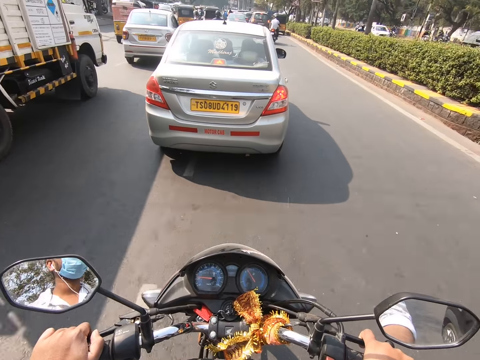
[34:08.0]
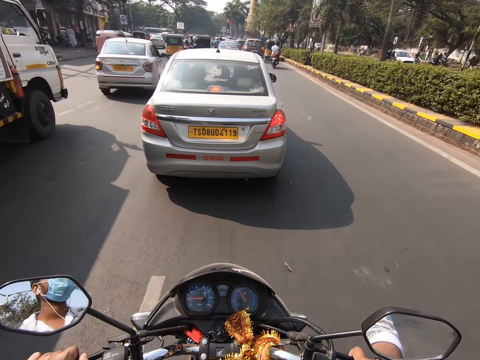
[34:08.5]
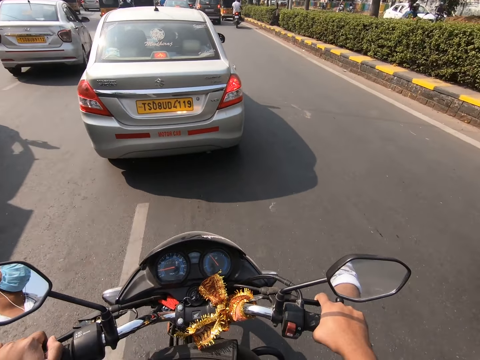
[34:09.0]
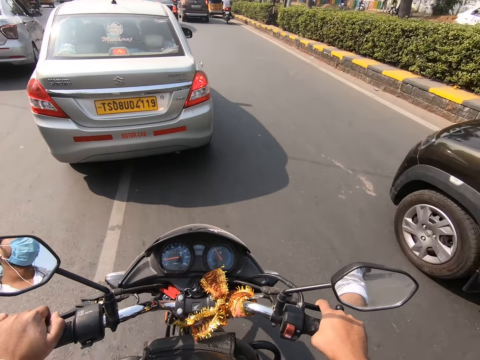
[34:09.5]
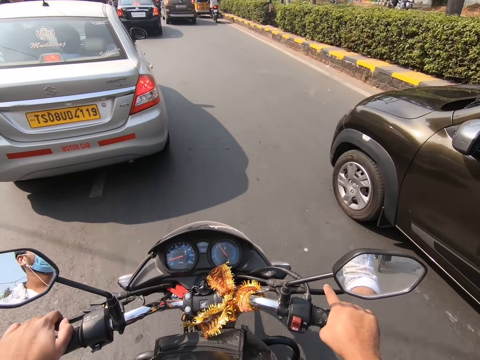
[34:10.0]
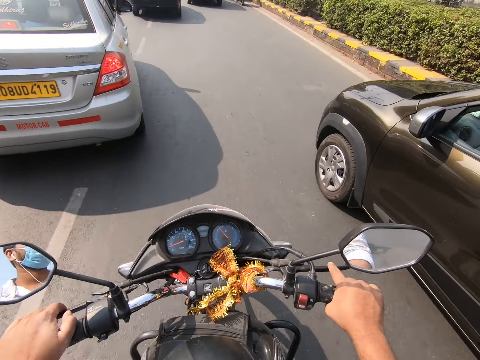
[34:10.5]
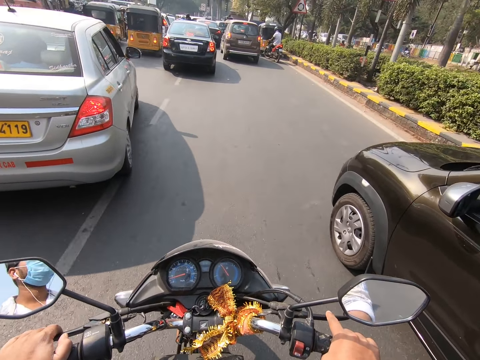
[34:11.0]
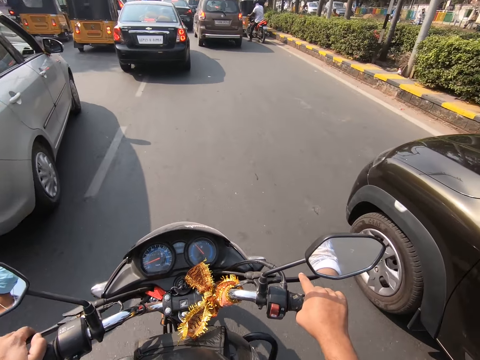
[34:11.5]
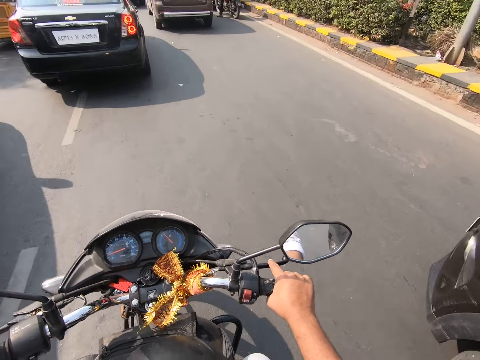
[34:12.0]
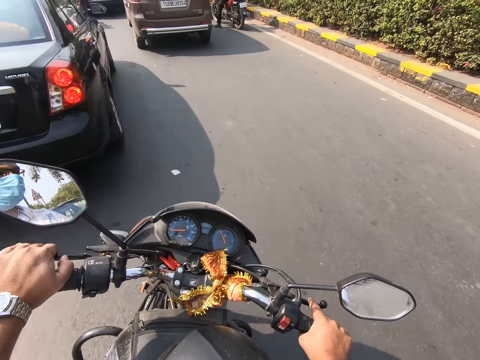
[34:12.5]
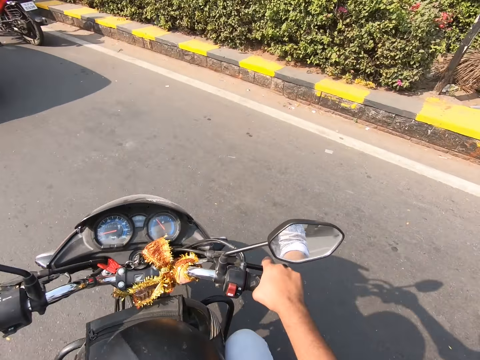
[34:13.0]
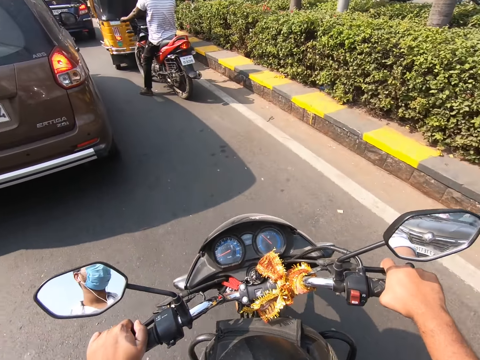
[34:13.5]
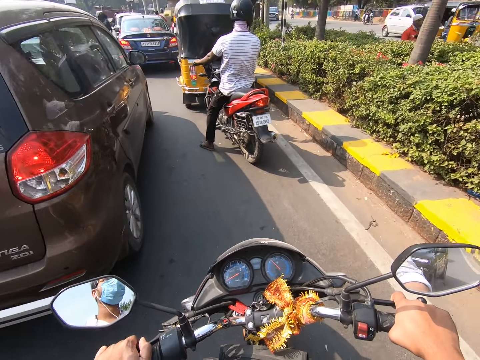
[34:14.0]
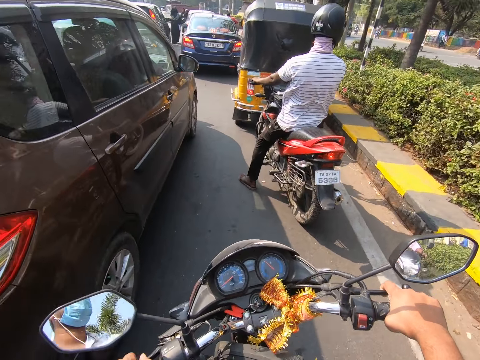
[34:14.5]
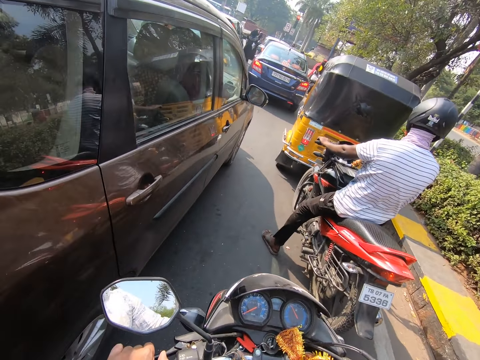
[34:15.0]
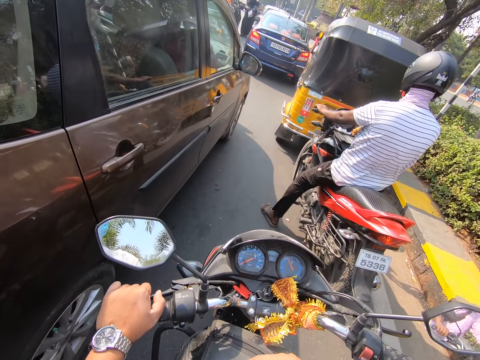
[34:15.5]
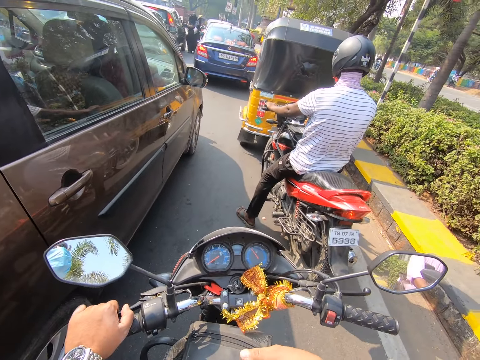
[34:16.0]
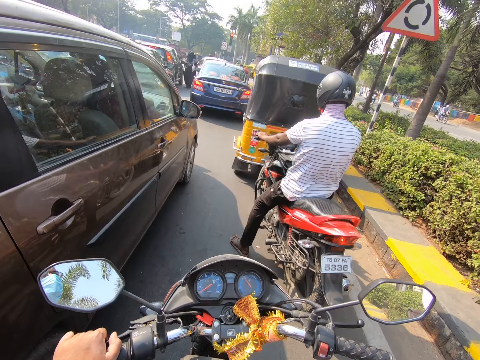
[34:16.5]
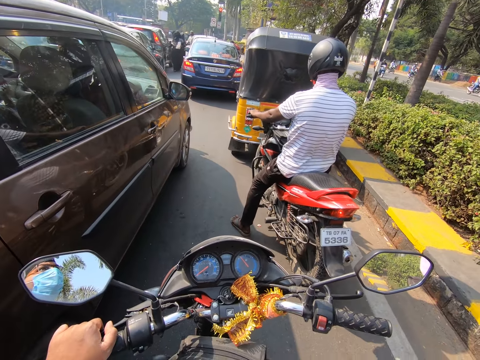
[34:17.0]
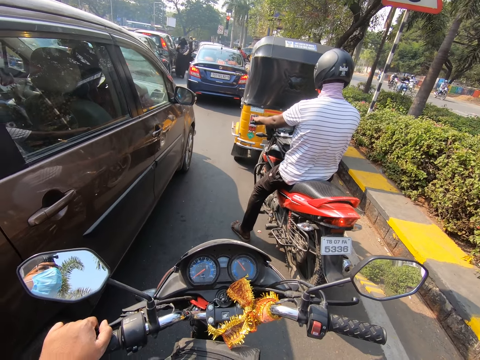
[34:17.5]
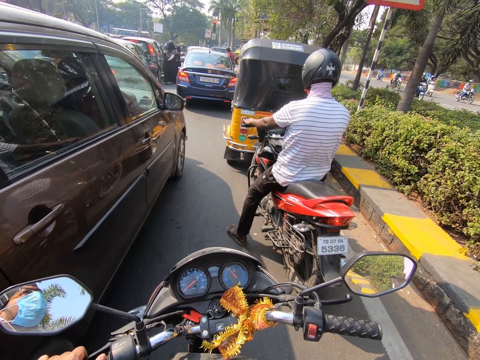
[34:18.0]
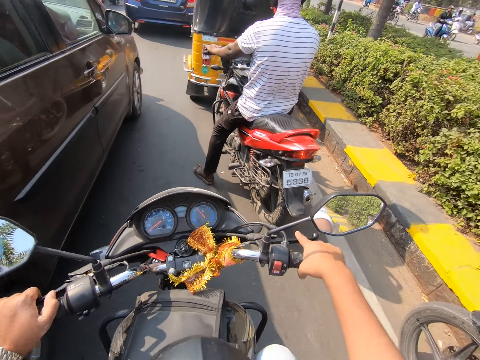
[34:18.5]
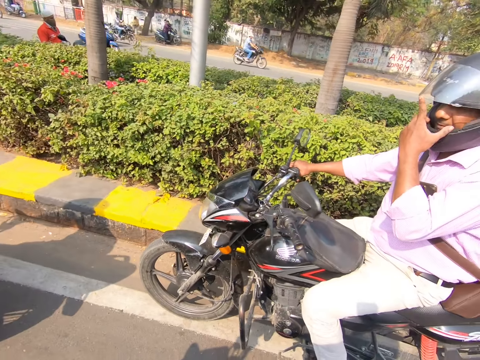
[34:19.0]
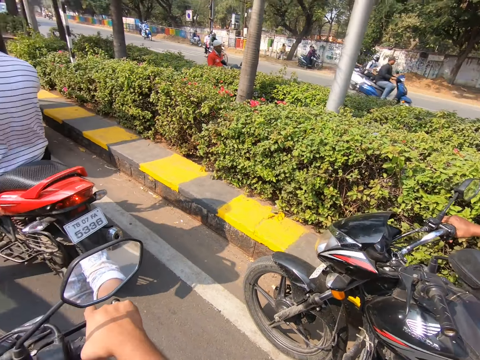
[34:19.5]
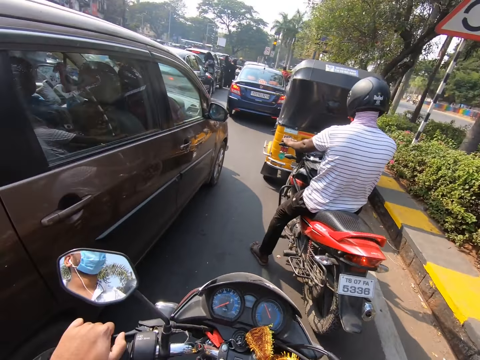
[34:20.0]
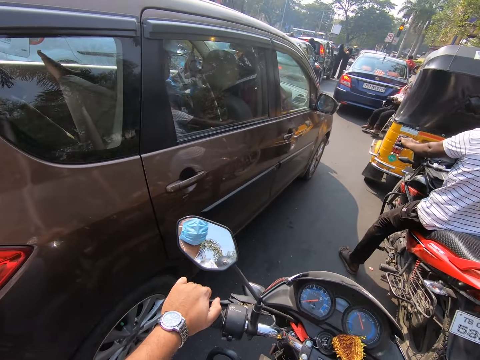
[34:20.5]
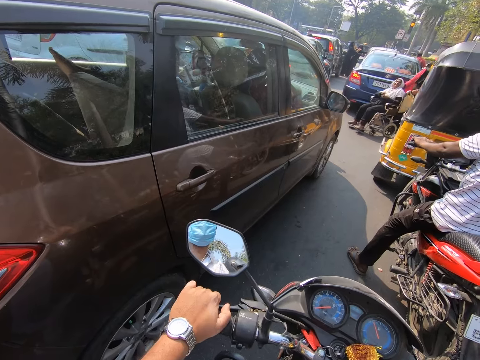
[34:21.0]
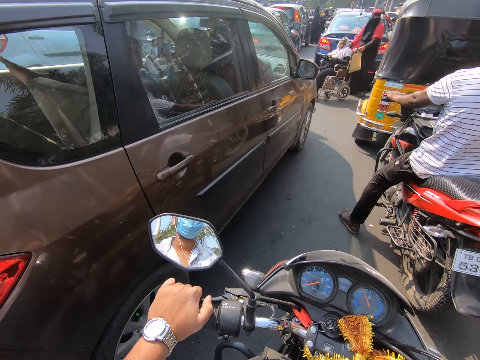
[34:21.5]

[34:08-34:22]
The camera wearer drives right. He drives forward. He drives right. He drives forward. He stops the motorcycle on the road. He turns off the motorcycle engine with his right hand. He holds the clutches in both hands. He turns right. He turns forward.

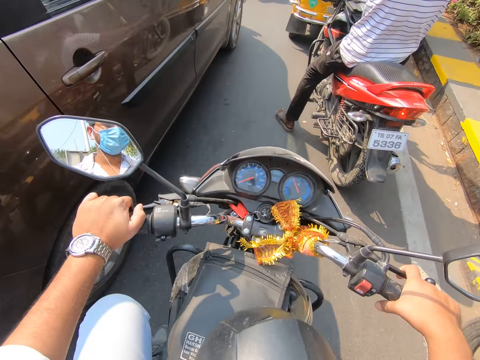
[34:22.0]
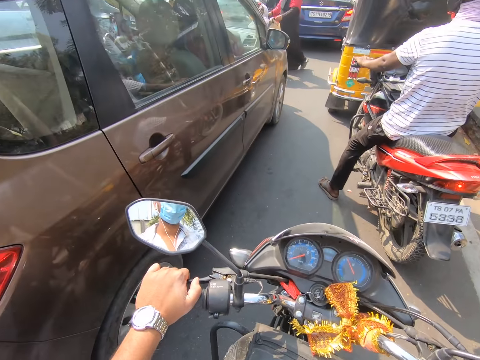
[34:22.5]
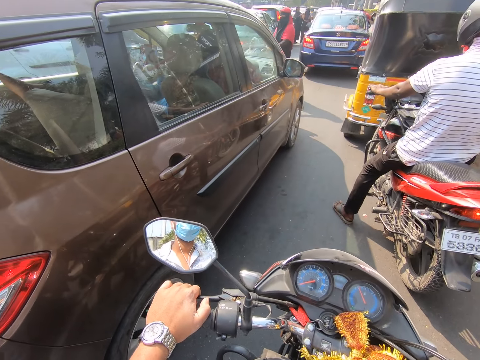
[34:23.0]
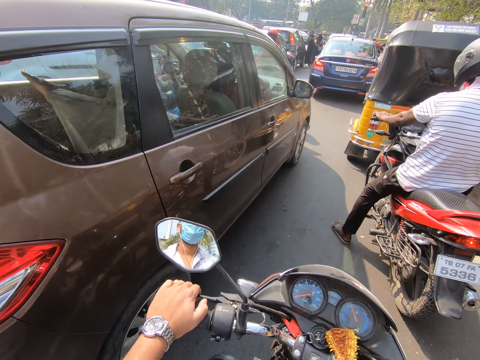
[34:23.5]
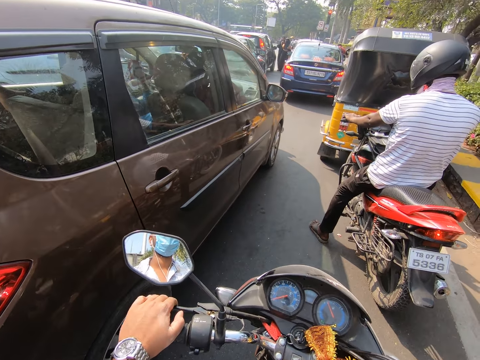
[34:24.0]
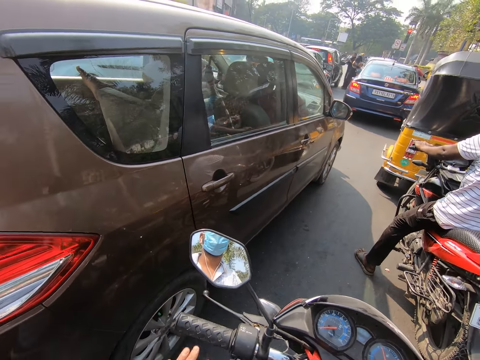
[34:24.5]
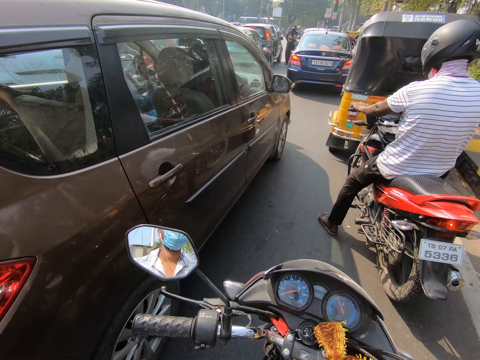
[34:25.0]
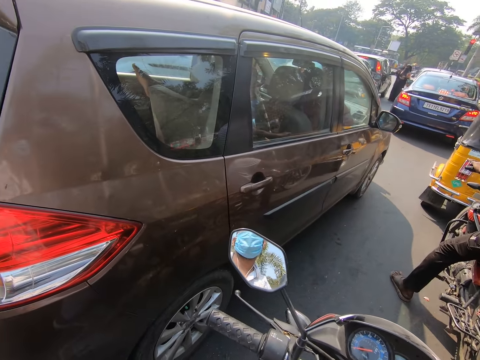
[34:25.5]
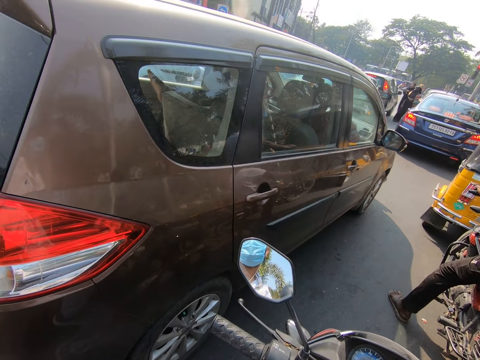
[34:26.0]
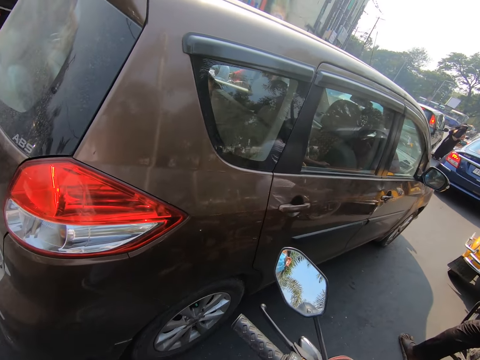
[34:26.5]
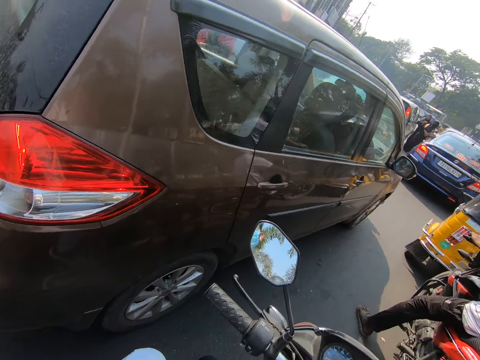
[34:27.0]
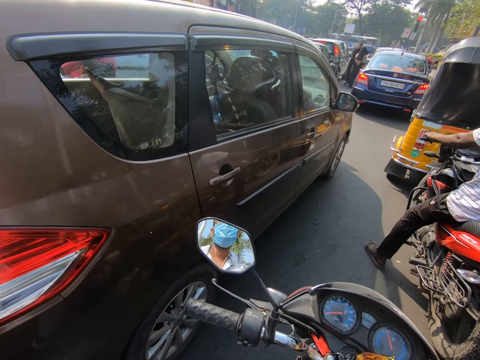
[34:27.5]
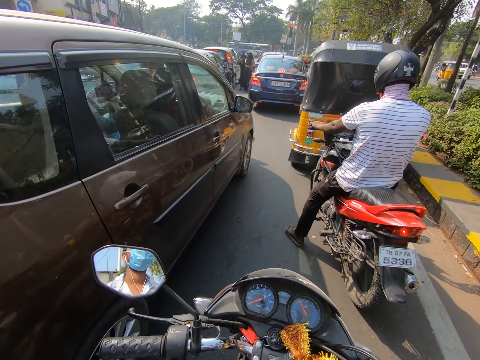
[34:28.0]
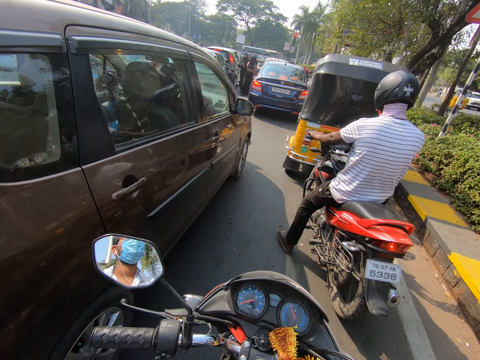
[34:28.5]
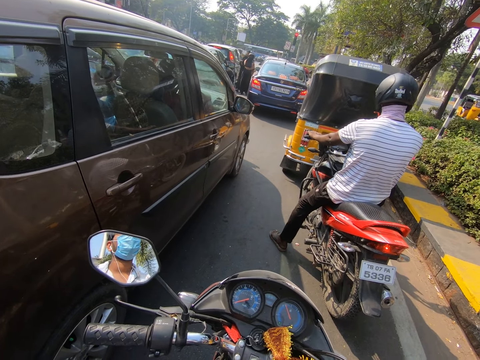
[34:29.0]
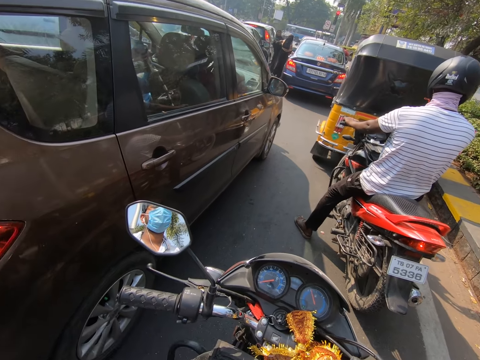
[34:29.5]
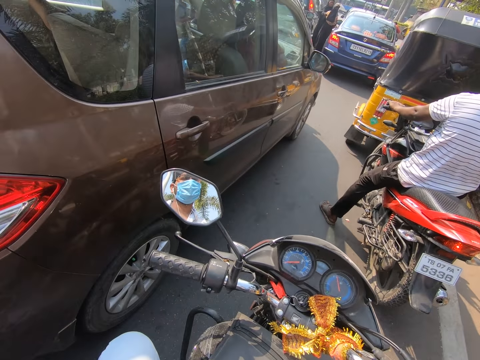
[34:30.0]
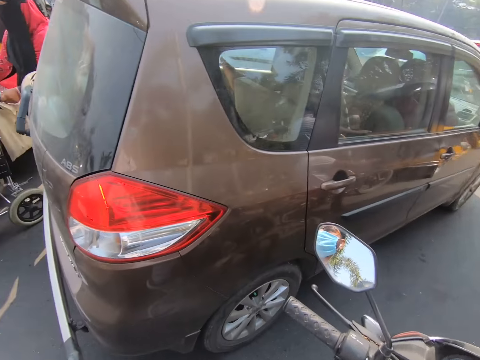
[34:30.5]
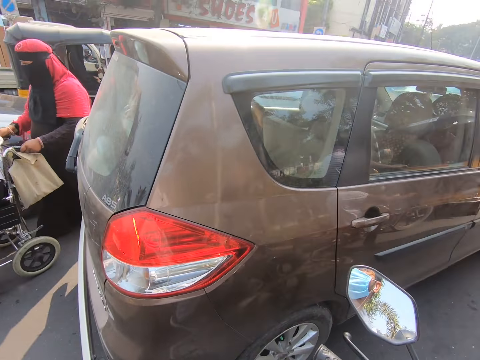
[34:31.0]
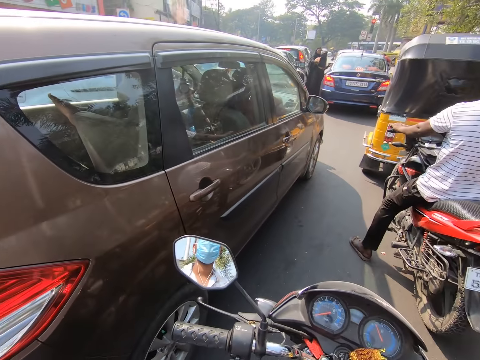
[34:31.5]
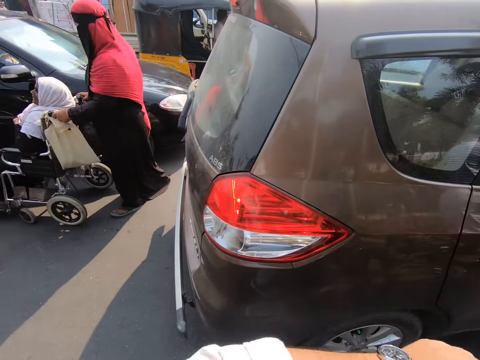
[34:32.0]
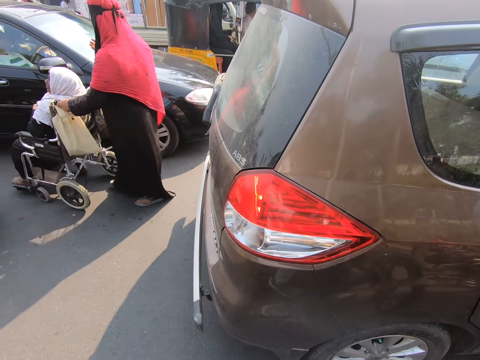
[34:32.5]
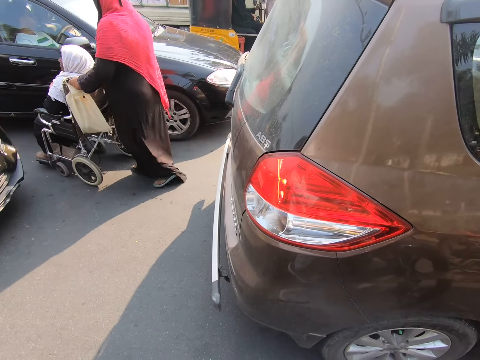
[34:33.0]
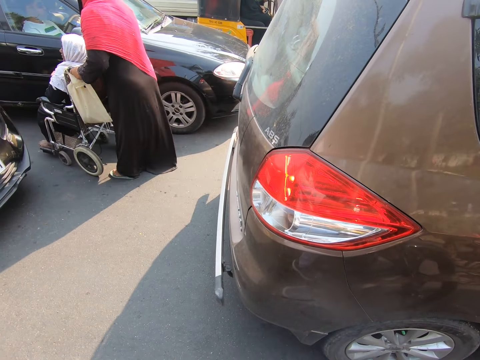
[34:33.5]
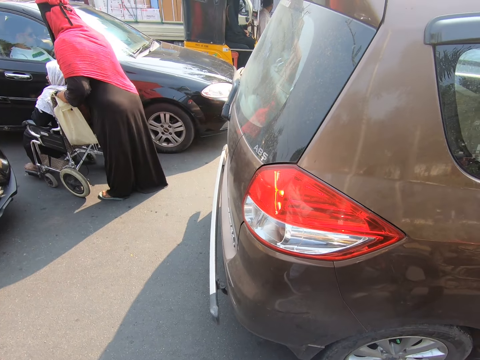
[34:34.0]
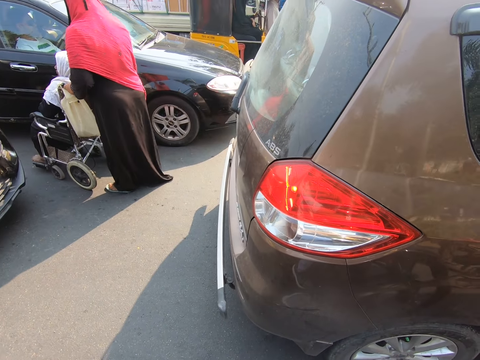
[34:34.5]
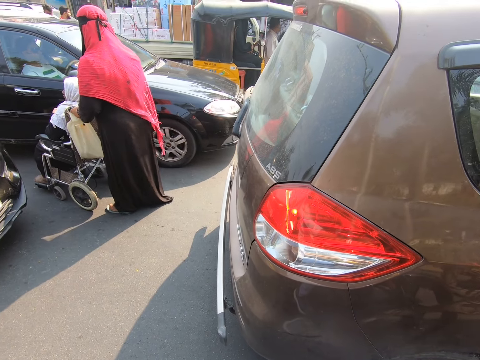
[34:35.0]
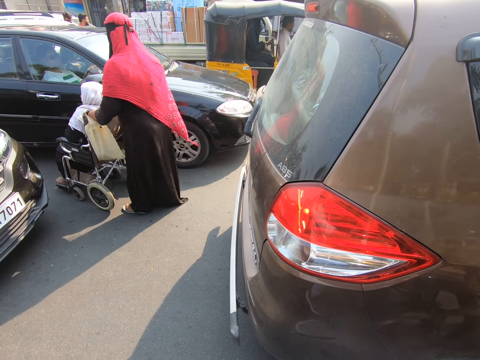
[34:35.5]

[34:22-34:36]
The camera wearer looks at the speed gauge. He looks forward. He removes his left hand from the left clutch. He looks around. He looks at the side mirror. He turns left. He turns forward. He turns left. He holds the left clutch of the motorcycle with his left hand.
